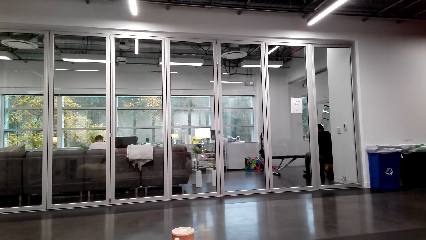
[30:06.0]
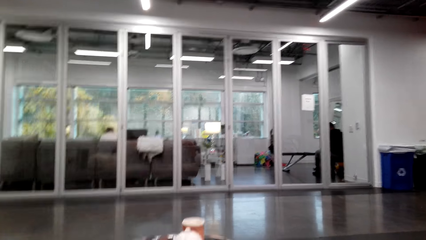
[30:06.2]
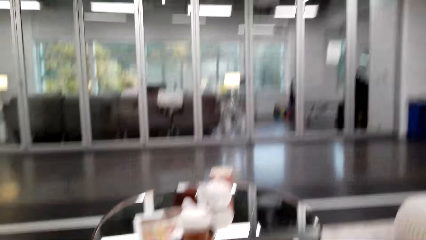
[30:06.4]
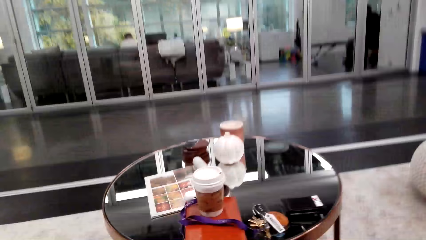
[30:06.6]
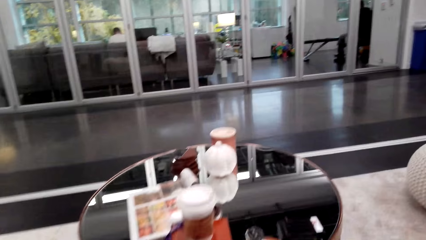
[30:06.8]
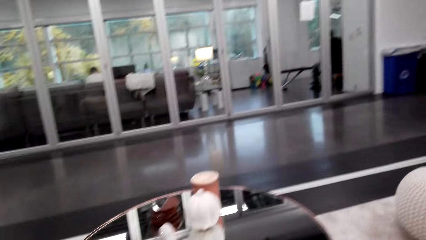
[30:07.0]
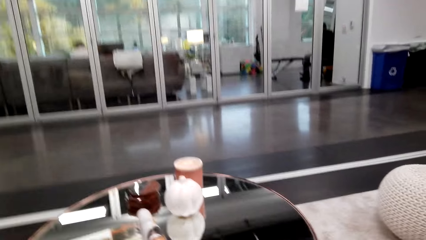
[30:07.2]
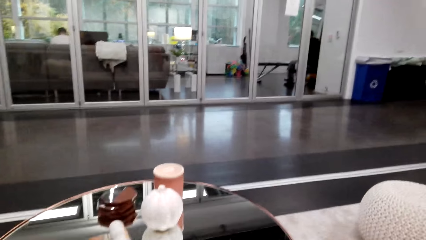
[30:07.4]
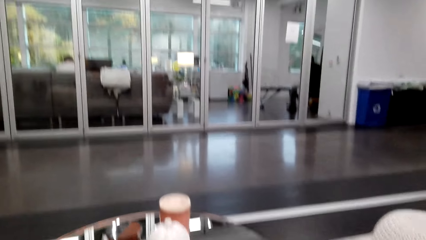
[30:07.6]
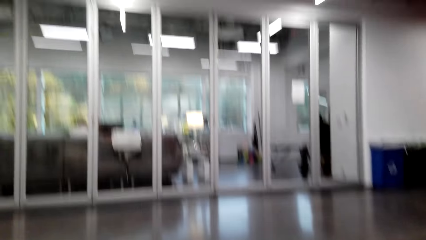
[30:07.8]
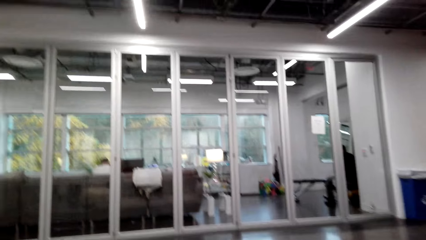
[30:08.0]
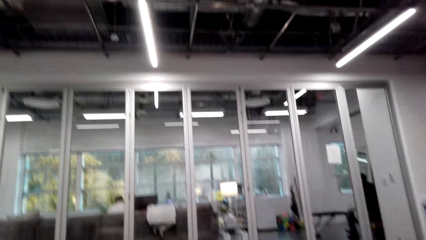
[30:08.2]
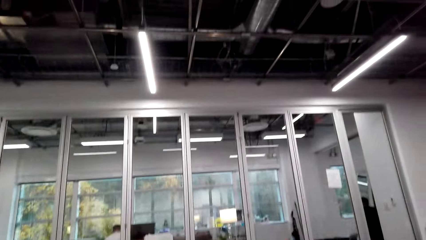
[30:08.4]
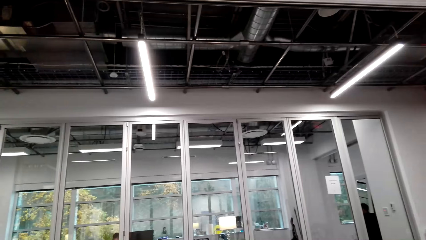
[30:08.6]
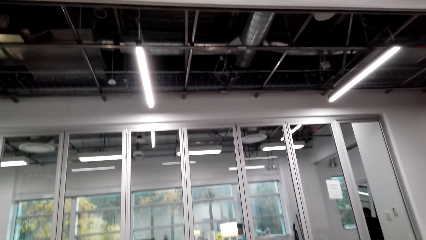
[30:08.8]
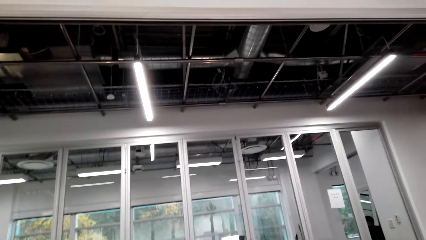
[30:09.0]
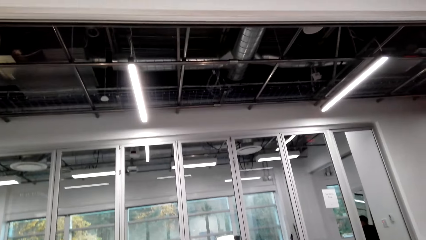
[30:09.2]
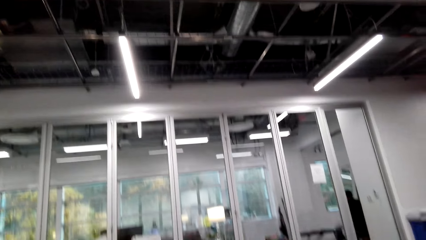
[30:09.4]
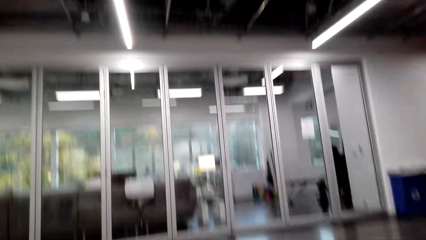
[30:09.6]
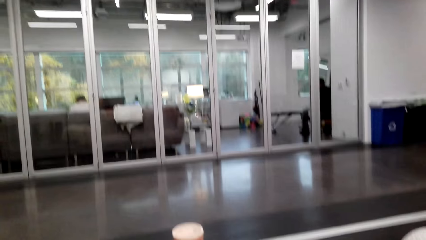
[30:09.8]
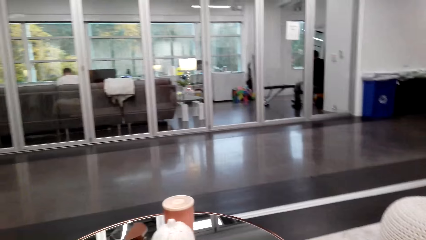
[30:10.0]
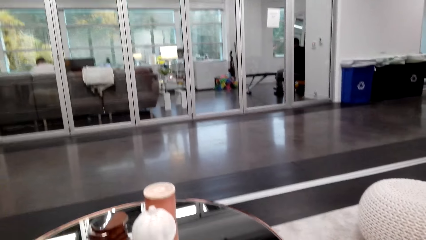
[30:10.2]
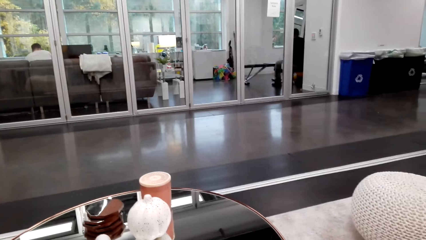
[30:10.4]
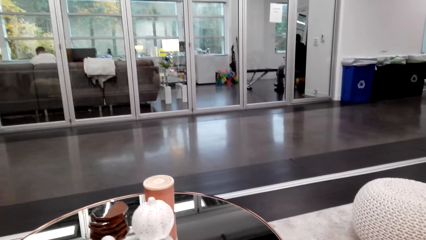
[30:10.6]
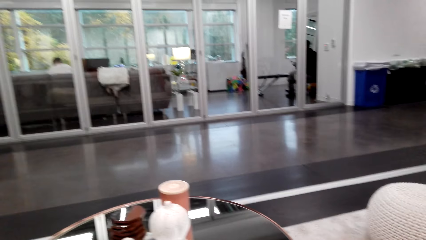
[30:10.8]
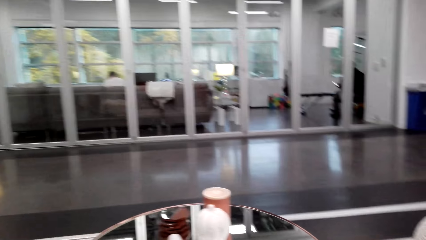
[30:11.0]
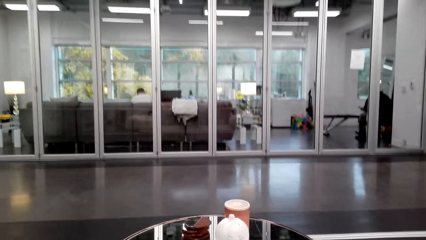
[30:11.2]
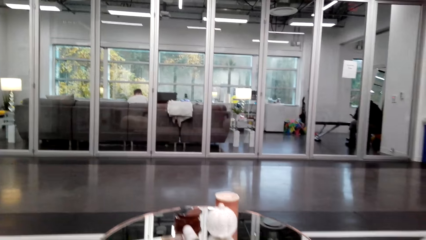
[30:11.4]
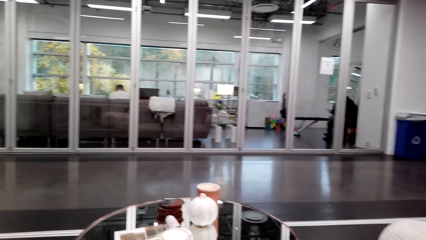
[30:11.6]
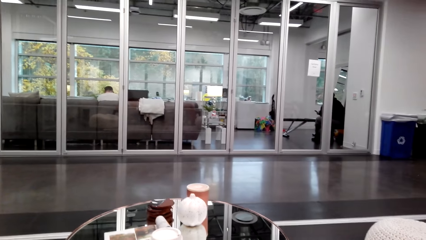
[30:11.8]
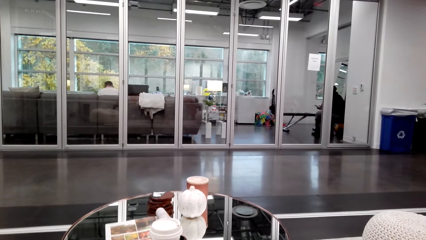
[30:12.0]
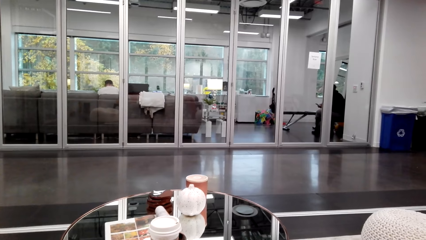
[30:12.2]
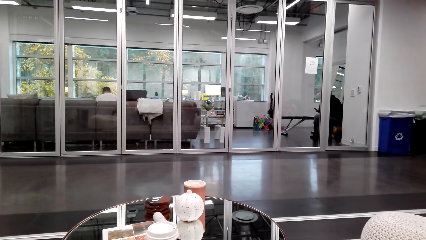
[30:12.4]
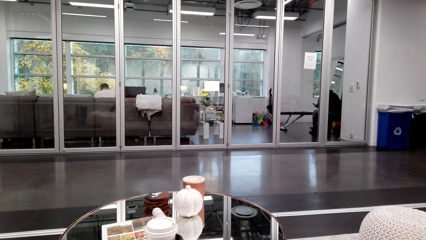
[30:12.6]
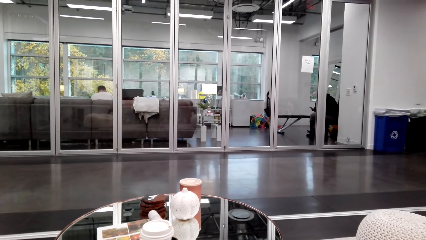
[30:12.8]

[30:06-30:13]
The camera wearer does something.

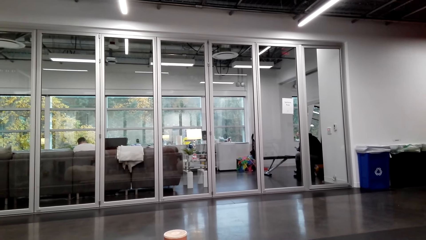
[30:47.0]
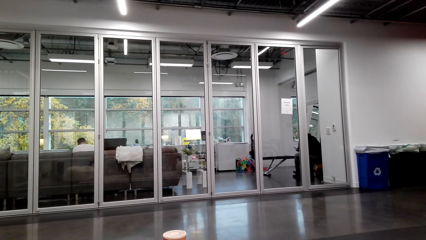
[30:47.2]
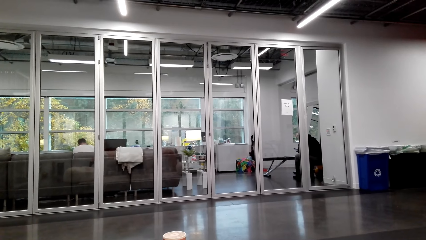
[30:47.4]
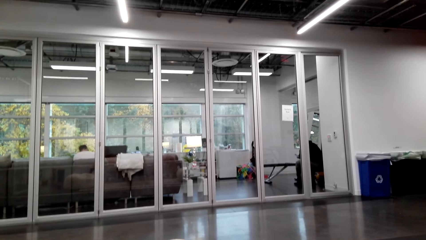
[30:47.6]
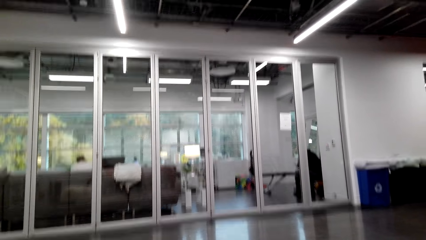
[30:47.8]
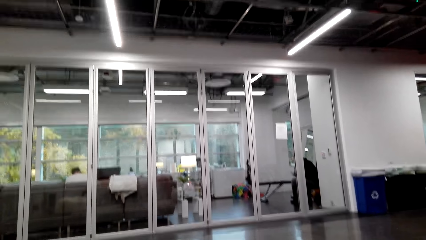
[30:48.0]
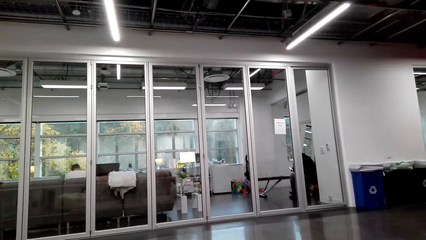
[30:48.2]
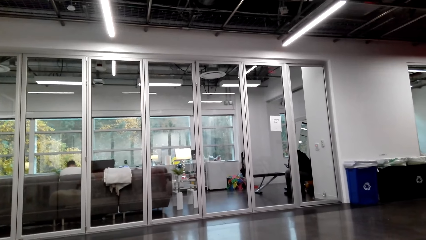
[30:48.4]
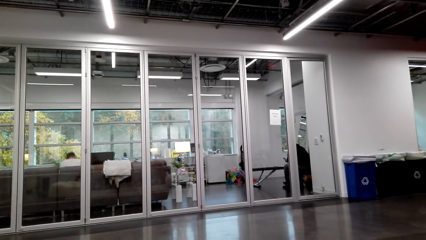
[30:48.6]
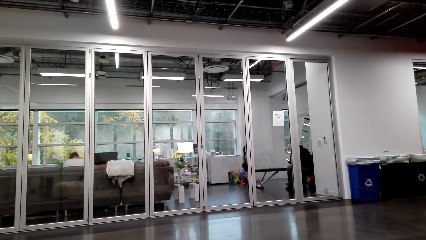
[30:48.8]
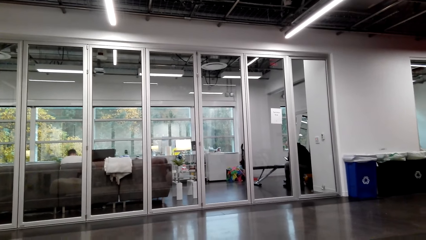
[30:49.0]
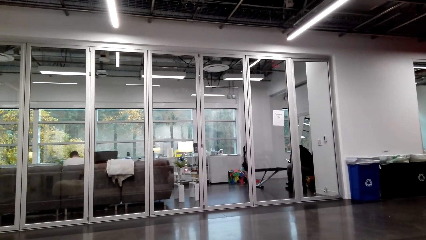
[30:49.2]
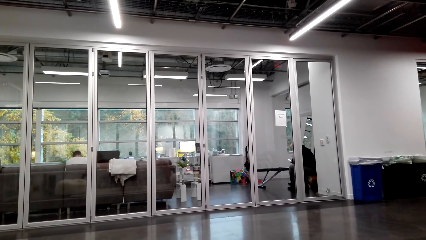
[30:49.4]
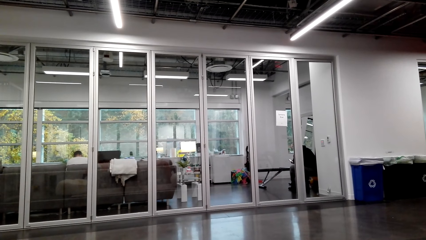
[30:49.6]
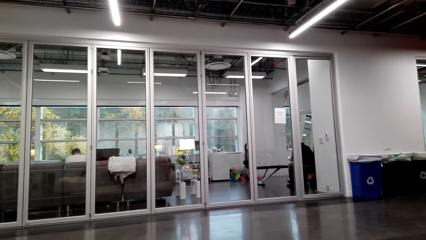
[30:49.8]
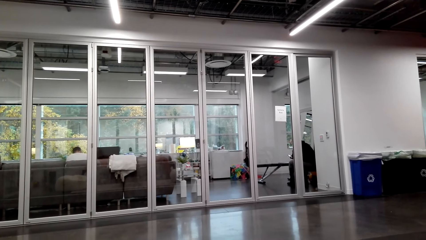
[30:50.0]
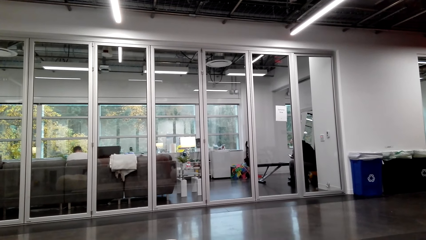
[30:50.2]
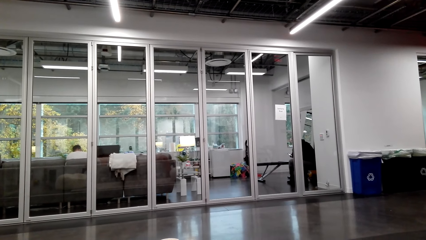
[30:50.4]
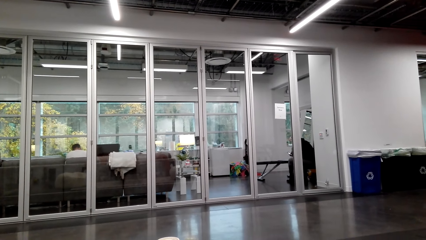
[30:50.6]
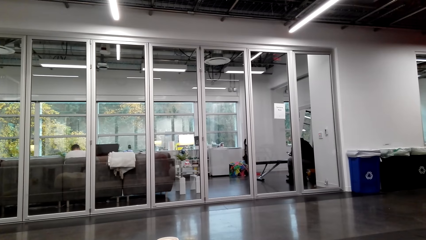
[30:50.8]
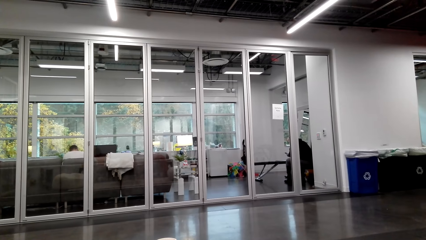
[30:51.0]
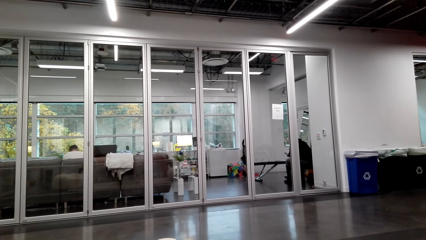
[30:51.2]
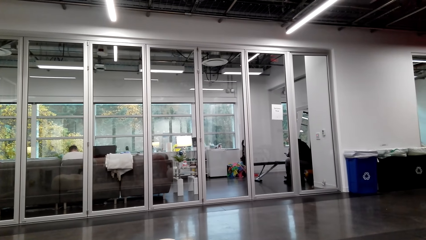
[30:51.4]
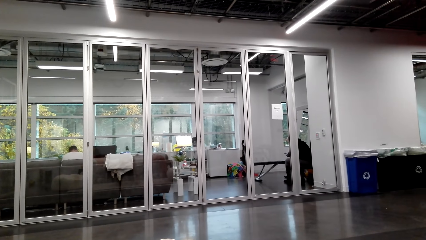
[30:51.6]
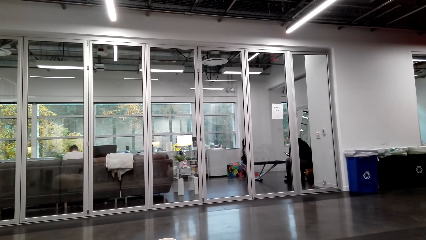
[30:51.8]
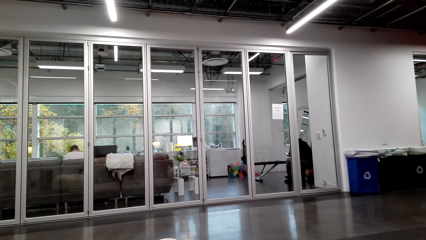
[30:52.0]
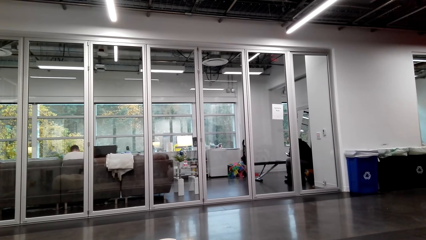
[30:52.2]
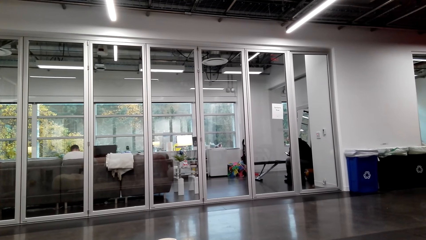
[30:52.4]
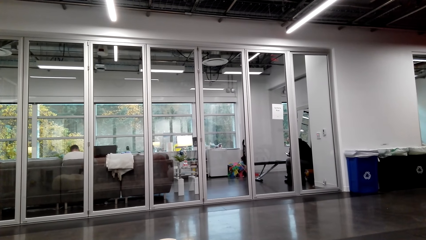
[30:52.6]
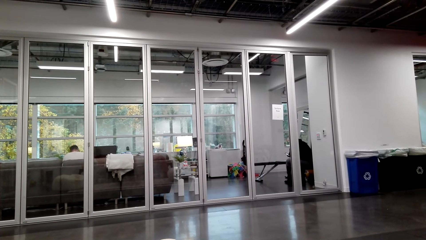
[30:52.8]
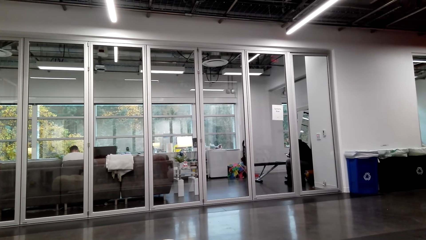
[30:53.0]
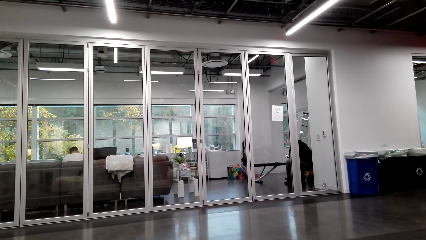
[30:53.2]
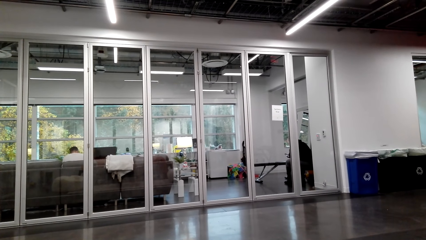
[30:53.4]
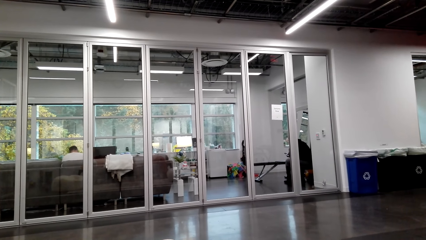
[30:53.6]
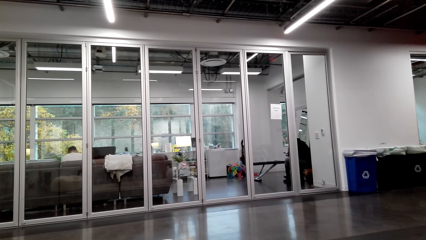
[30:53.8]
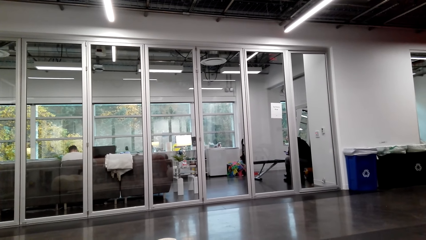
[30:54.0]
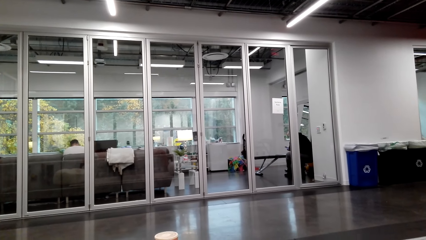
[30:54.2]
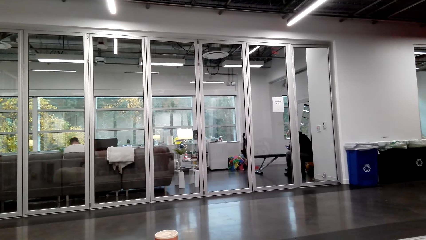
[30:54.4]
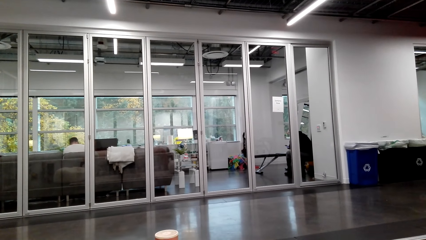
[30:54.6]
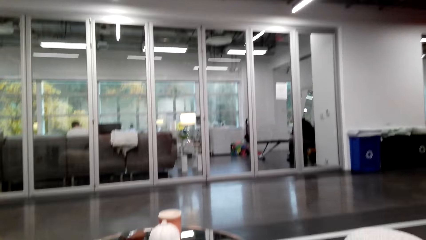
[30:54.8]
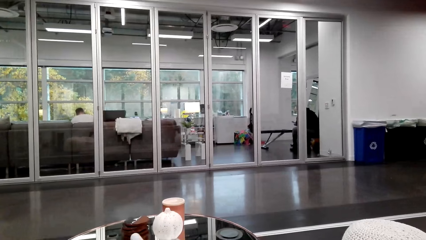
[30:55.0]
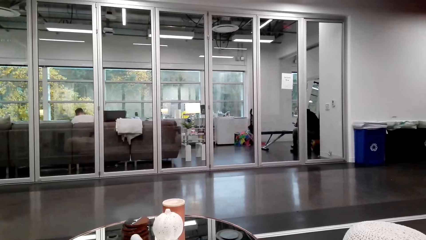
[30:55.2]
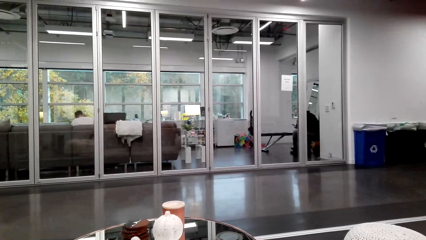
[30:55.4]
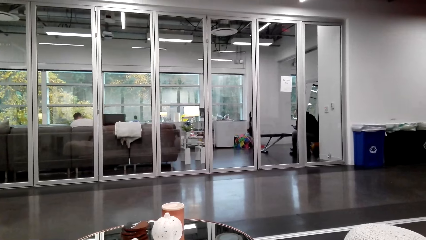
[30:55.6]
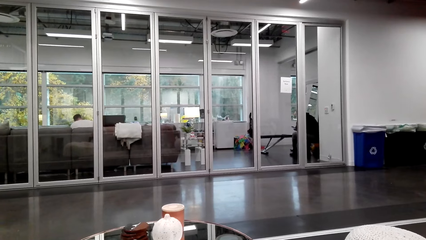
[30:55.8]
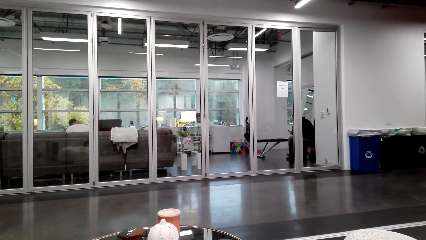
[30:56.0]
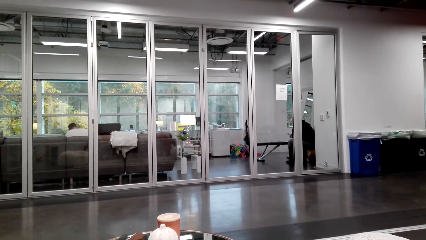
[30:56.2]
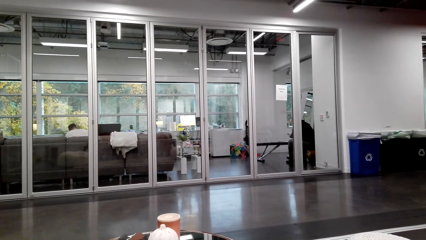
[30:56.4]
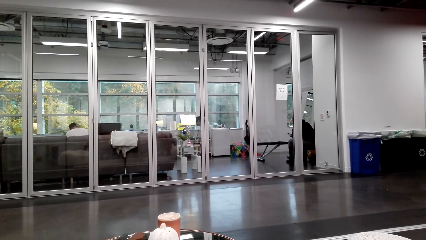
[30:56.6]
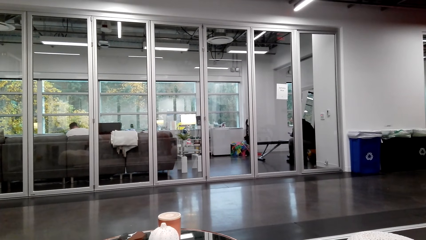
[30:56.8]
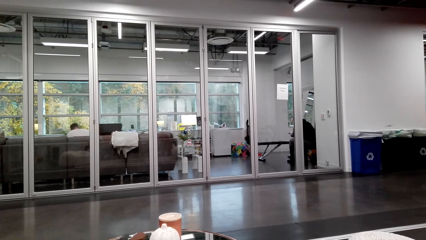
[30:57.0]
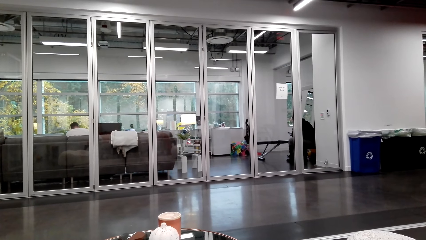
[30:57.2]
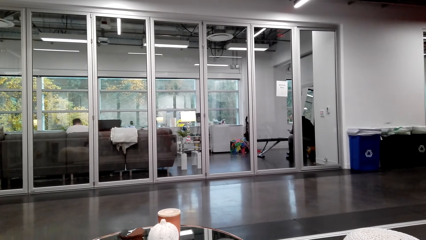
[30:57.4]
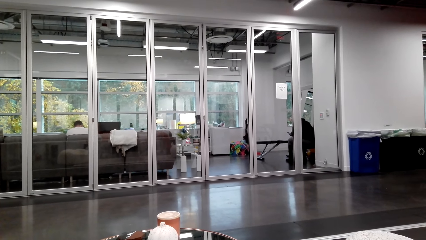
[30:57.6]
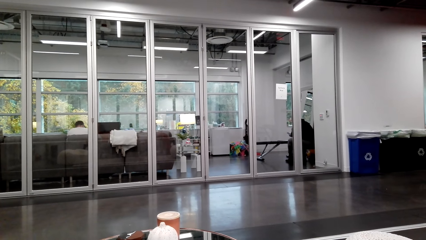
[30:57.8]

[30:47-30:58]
The camera wearer talks.
